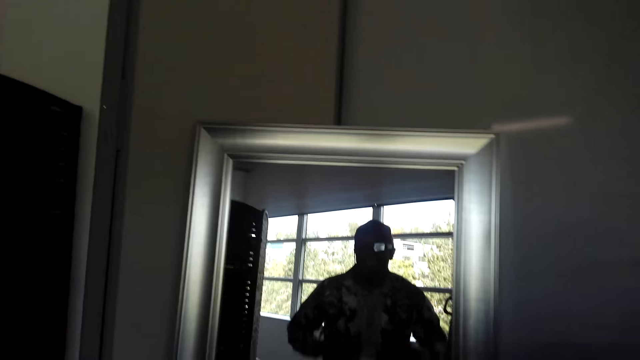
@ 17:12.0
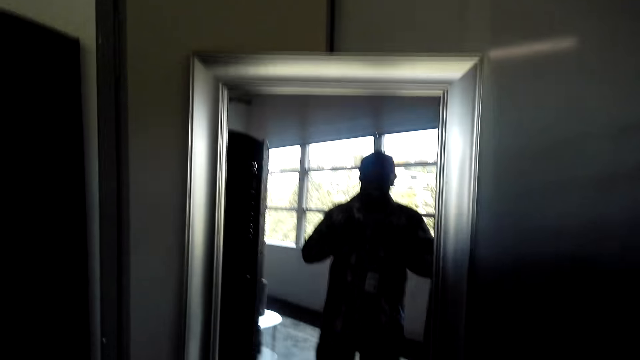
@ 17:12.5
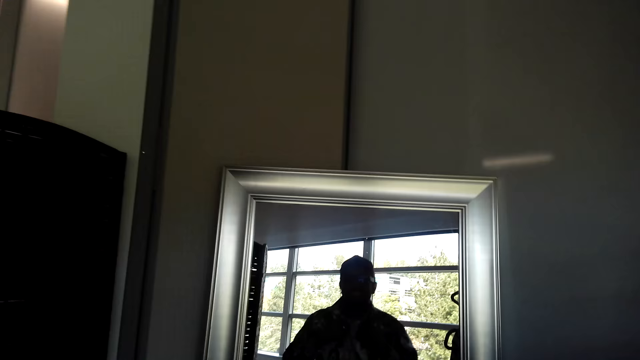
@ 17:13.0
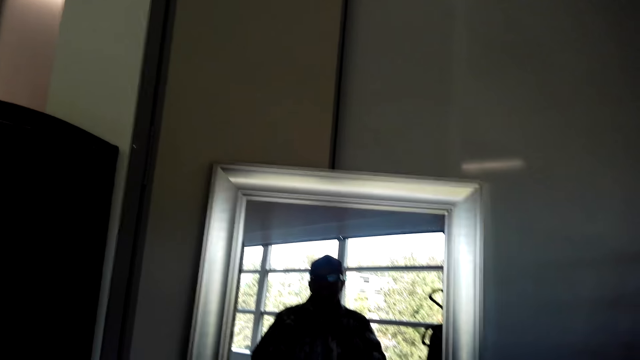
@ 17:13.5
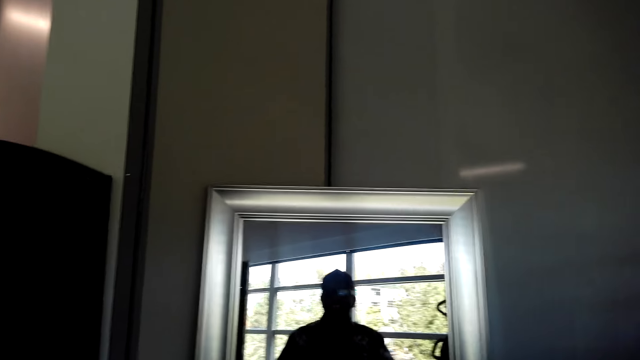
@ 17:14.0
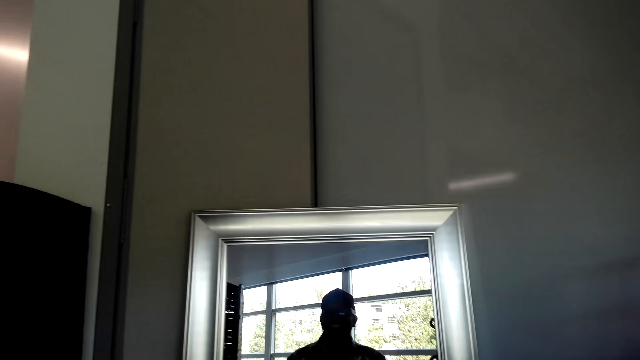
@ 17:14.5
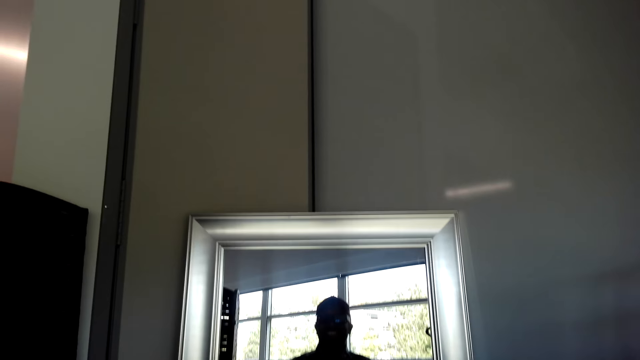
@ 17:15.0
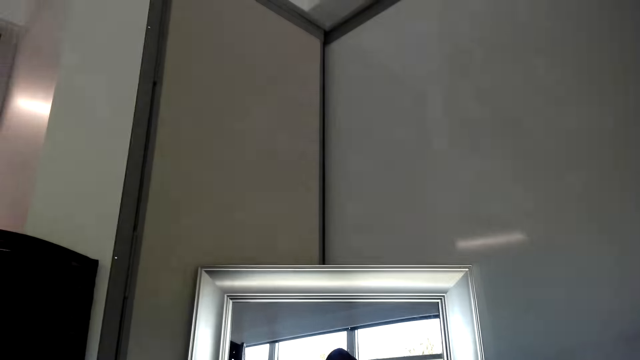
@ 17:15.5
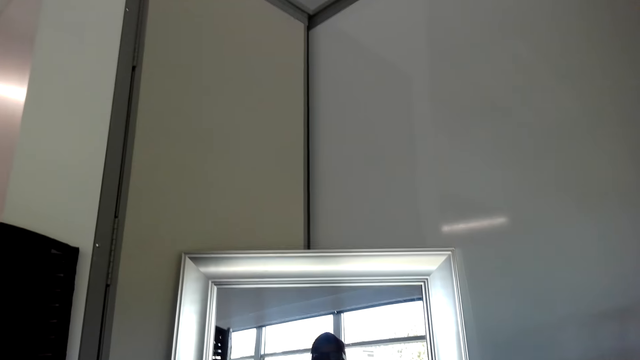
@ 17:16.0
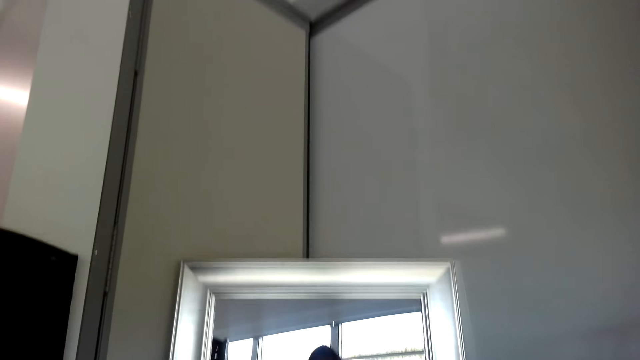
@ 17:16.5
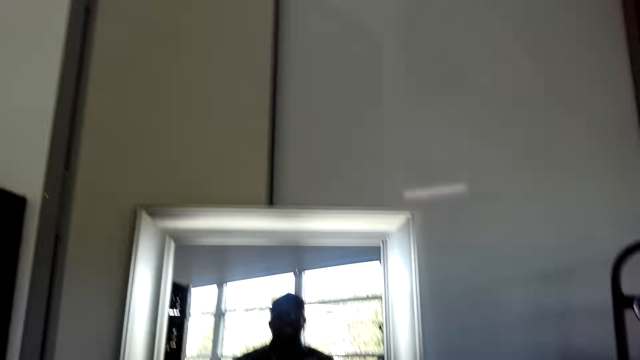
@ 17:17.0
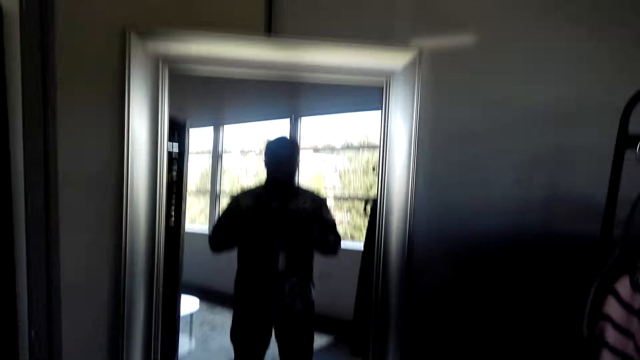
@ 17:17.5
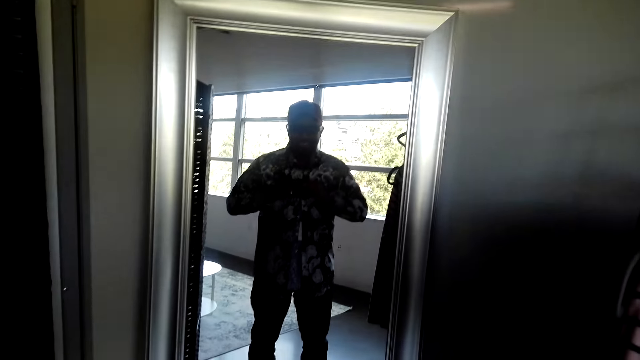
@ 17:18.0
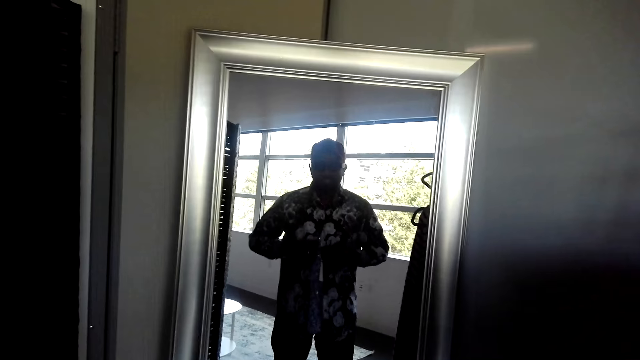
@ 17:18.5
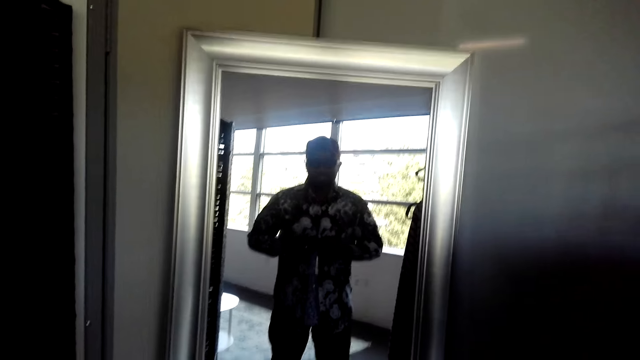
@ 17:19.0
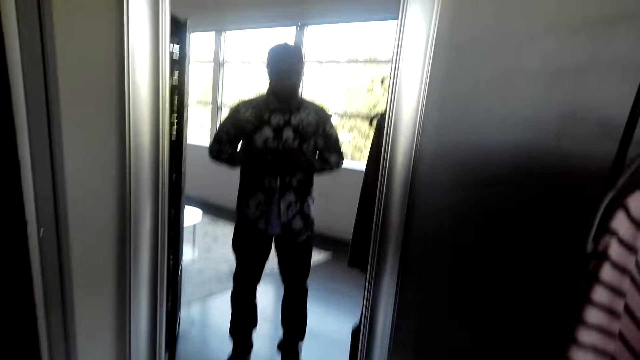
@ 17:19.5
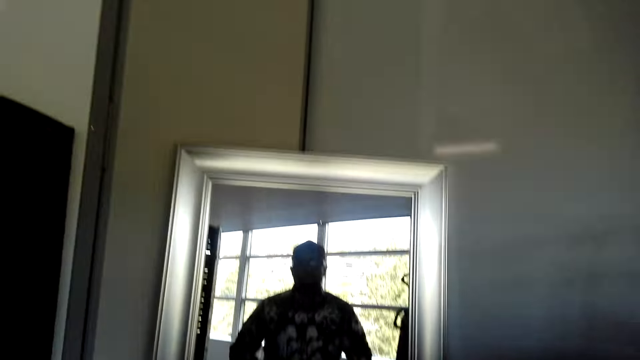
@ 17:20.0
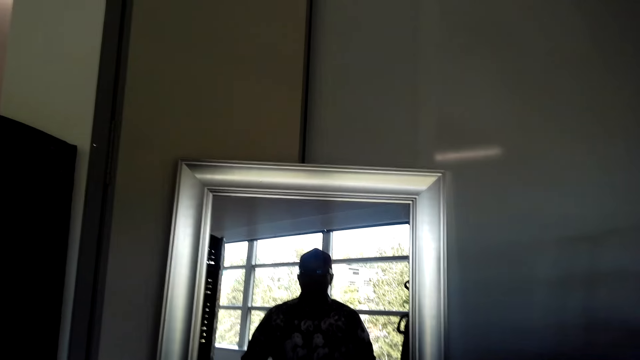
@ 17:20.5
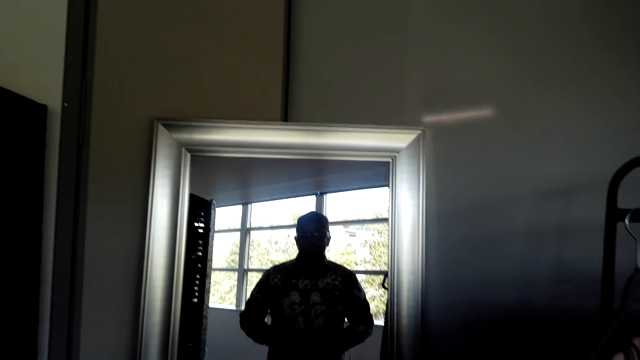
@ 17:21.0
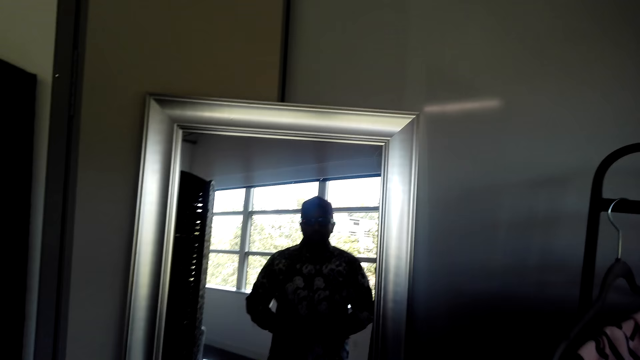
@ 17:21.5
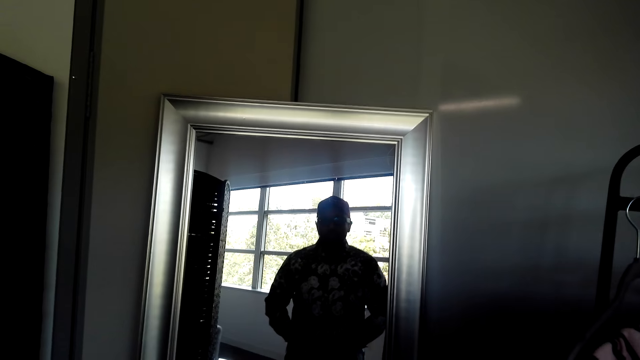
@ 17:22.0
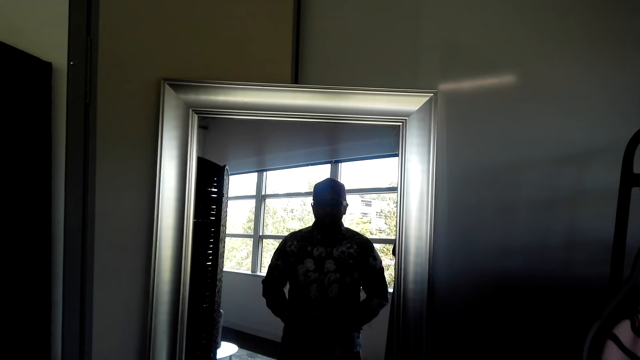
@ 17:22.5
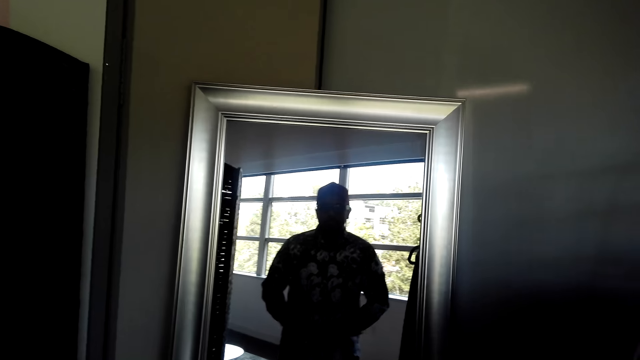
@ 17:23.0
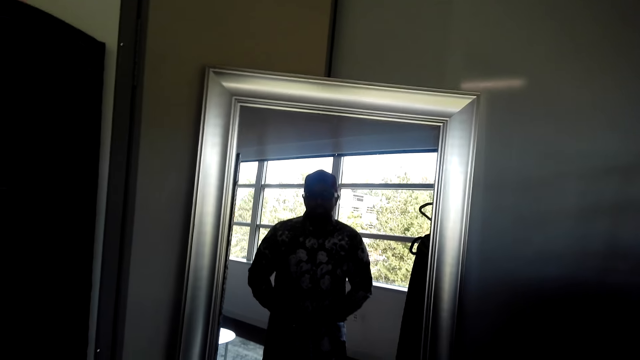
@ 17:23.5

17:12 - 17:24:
The camera wearer buttons the shirt.

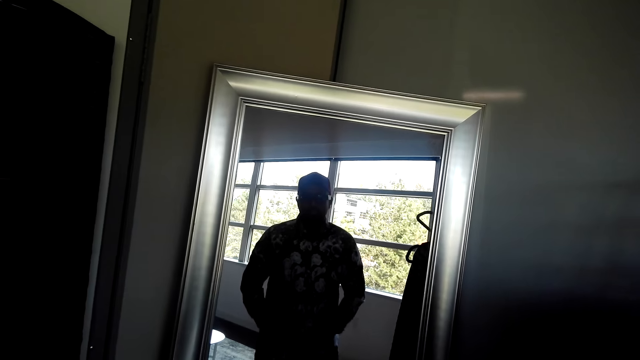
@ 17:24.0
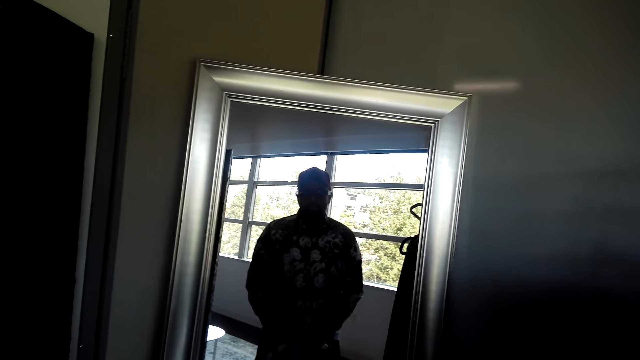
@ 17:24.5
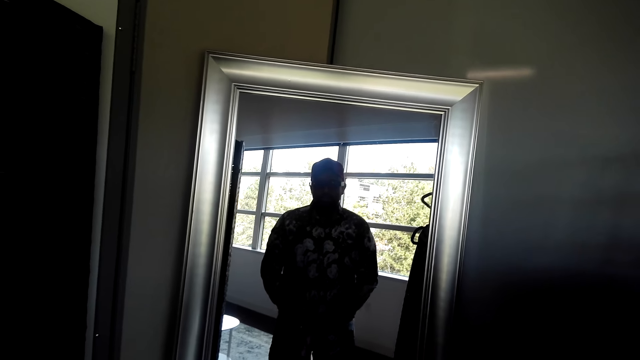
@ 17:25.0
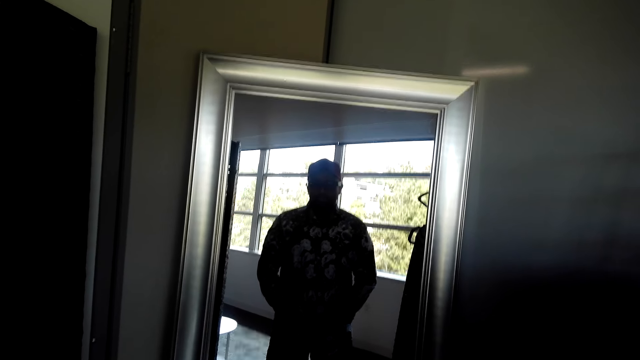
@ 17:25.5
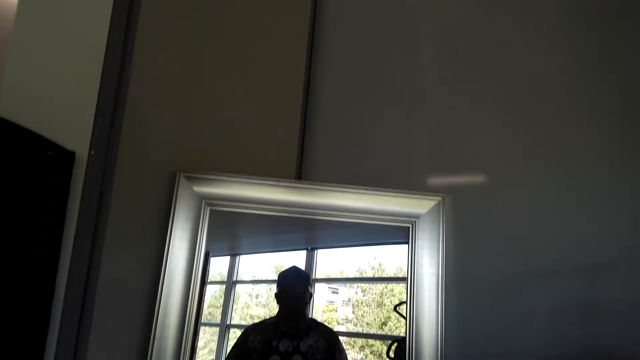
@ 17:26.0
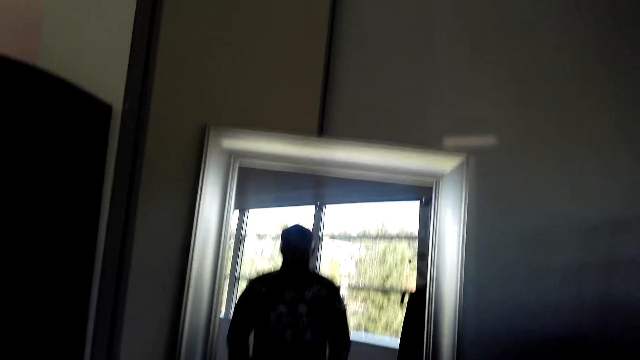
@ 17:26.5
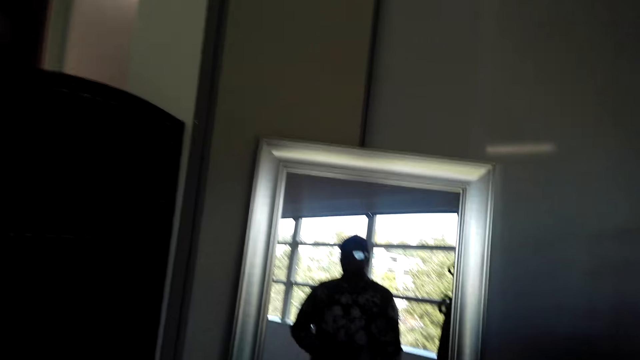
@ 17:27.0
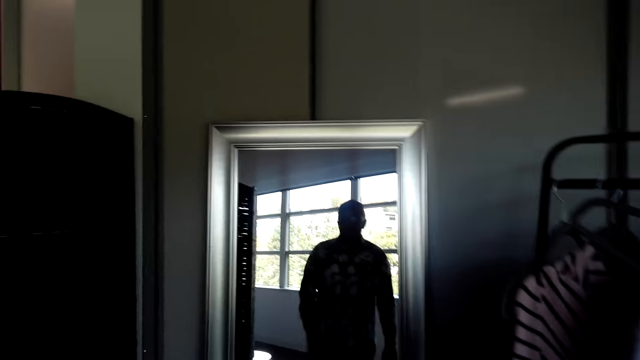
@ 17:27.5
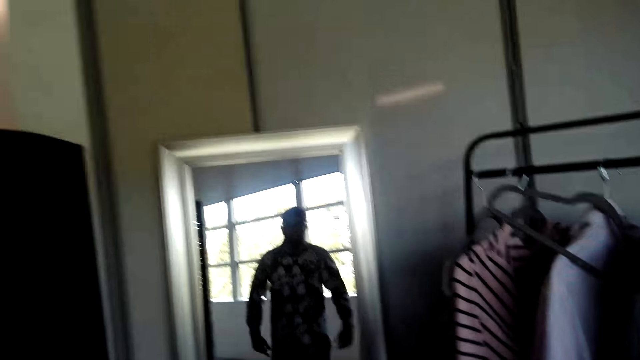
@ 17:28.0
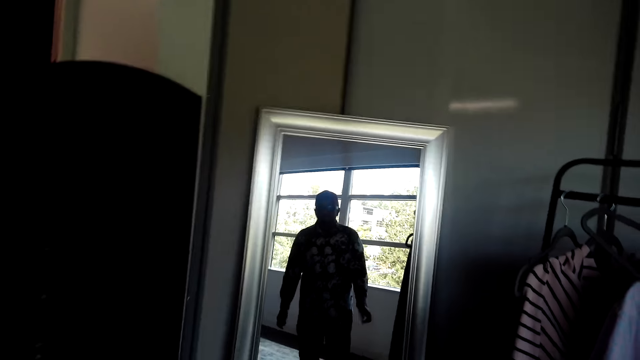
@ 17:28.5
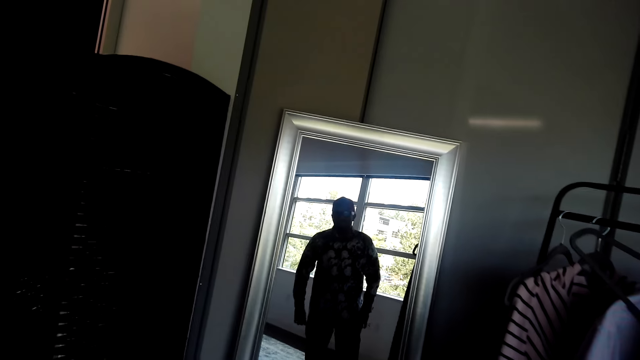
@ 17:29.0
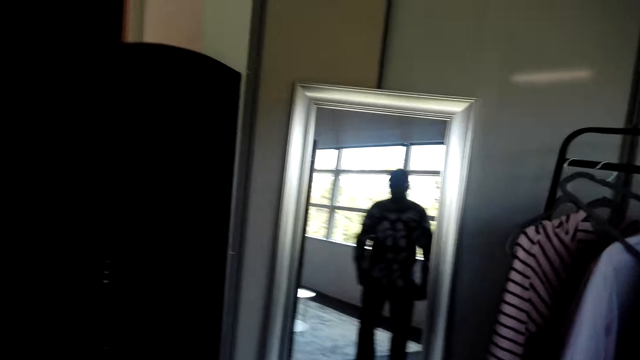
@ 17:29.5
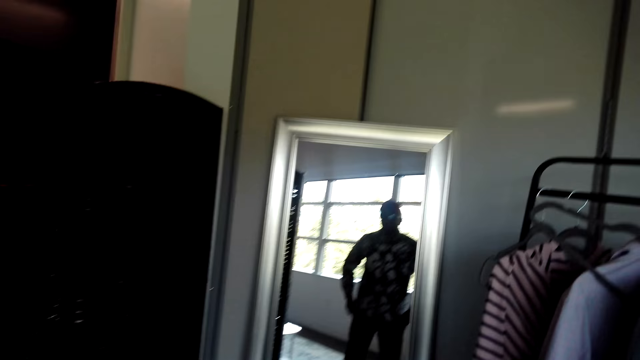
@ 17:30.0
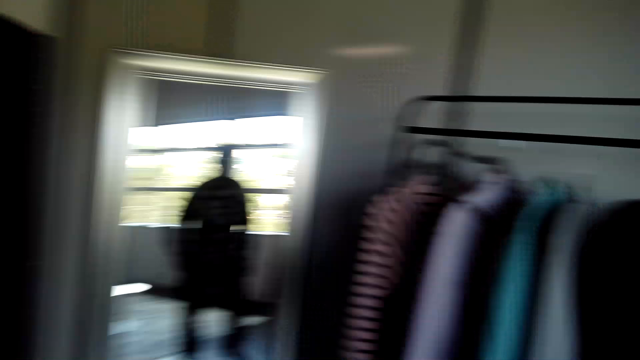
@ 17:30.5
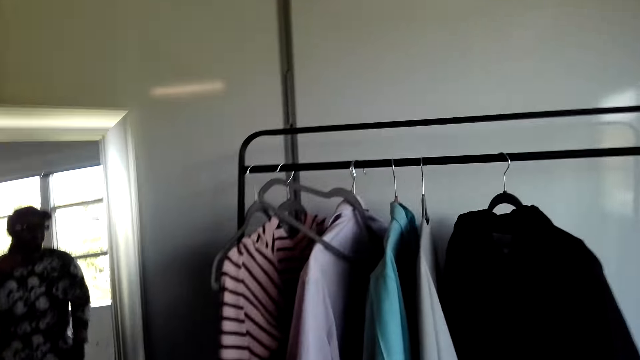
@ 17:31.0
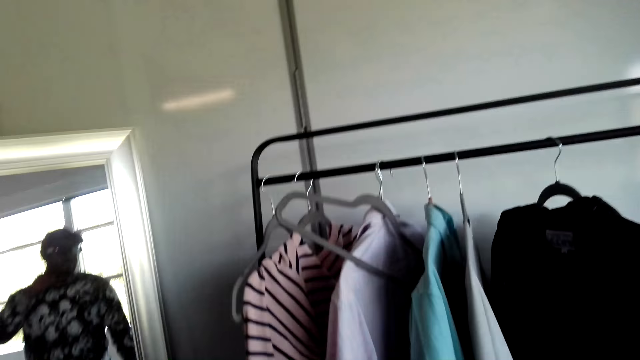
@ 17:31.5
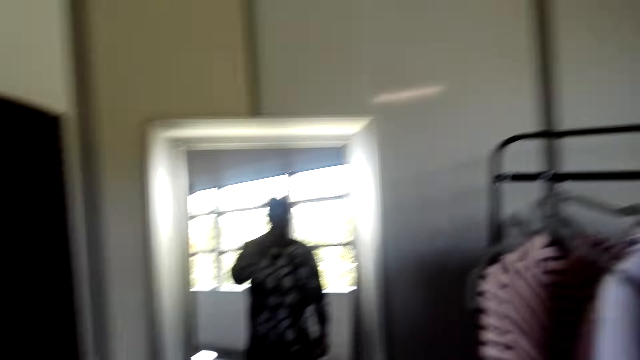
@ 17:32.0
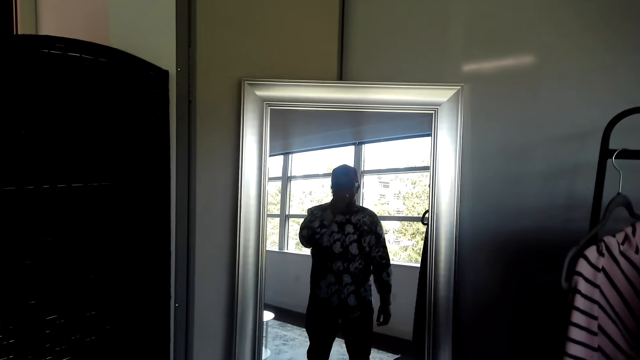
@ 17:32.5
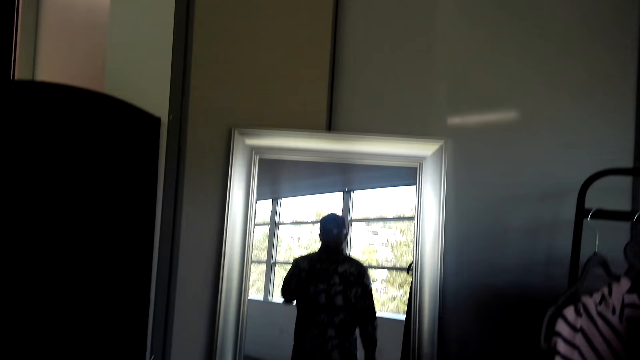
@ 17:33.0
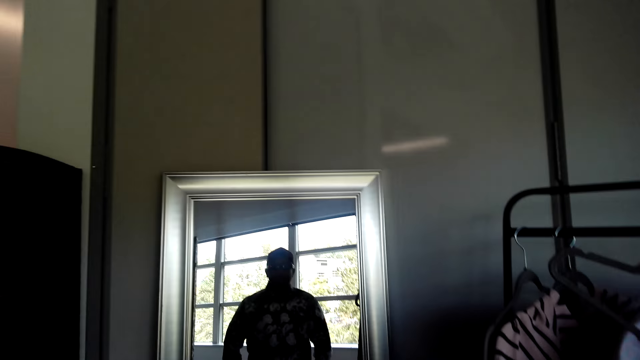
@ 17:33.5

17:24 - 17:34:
The camera wearer looks in the mirror.
